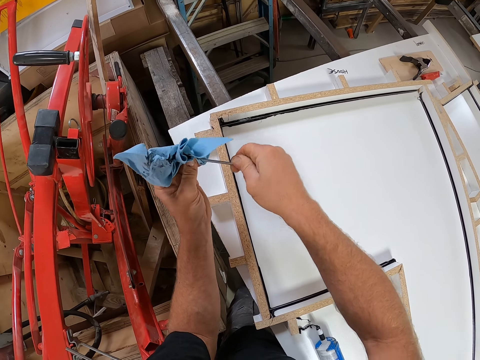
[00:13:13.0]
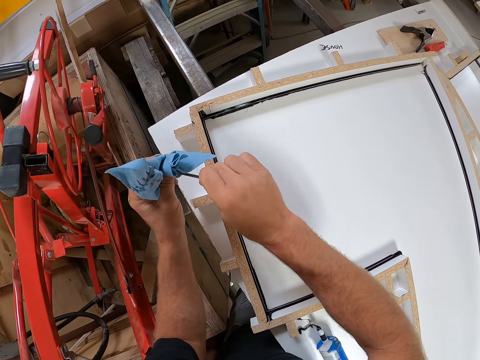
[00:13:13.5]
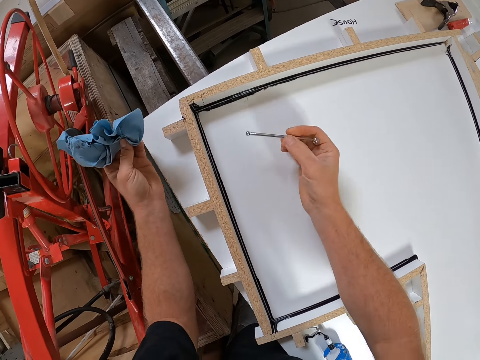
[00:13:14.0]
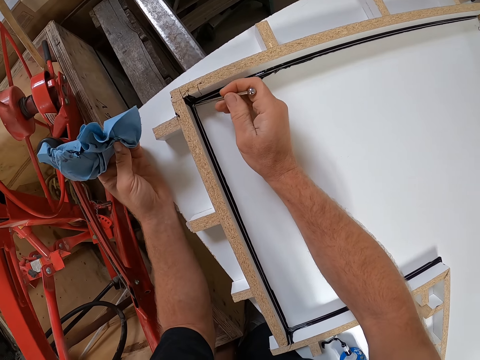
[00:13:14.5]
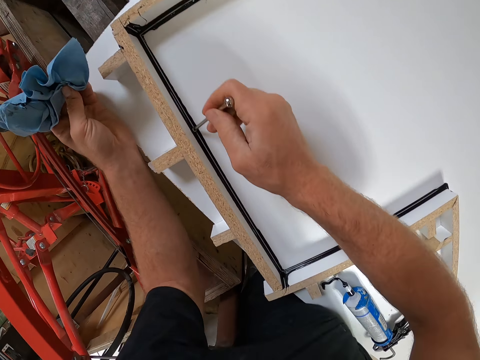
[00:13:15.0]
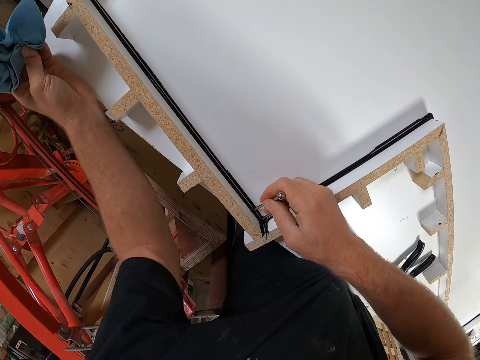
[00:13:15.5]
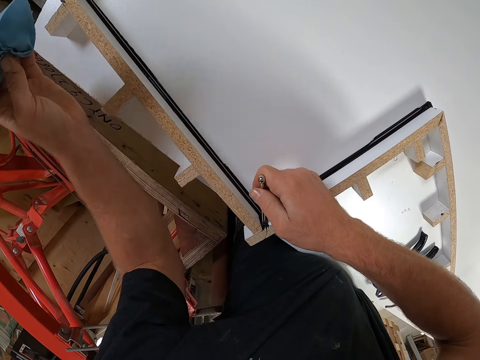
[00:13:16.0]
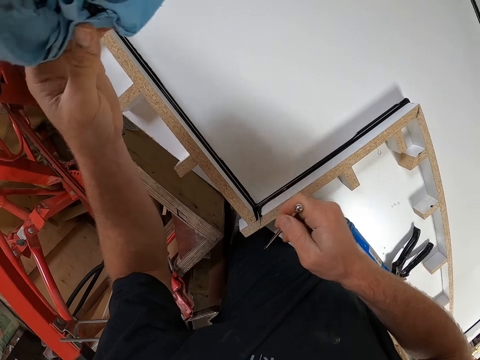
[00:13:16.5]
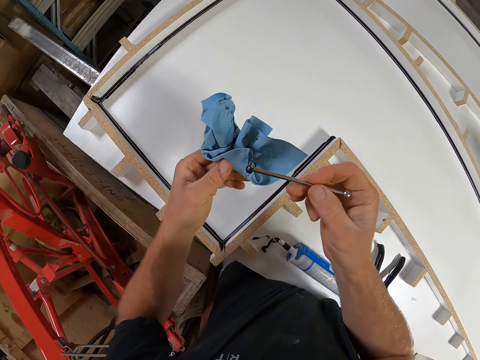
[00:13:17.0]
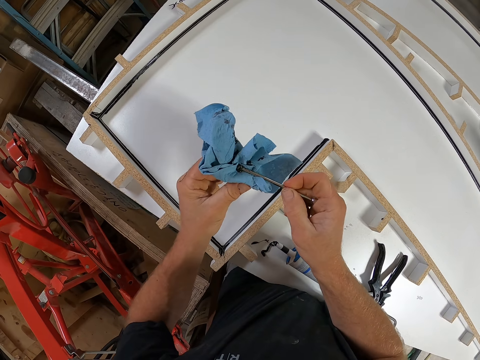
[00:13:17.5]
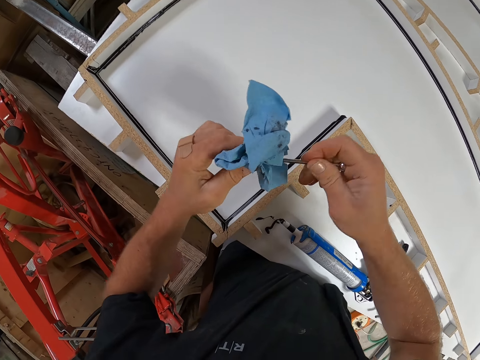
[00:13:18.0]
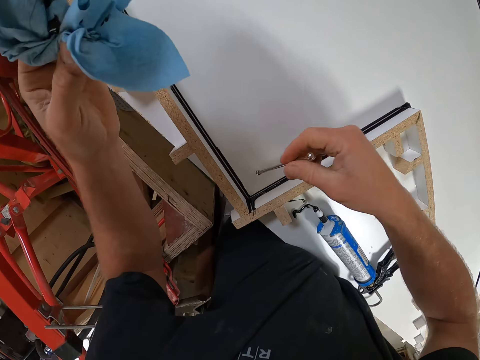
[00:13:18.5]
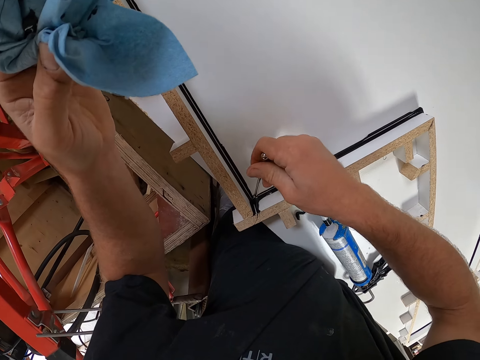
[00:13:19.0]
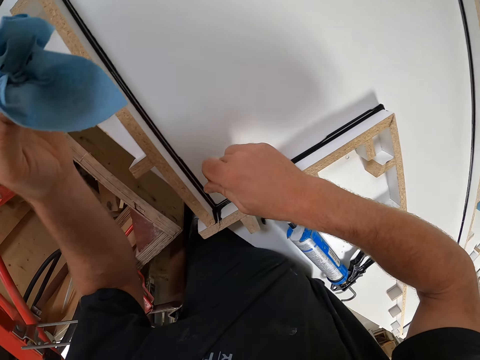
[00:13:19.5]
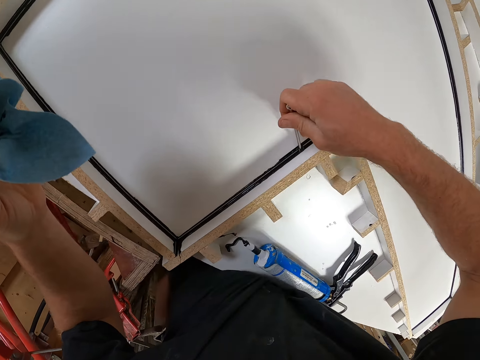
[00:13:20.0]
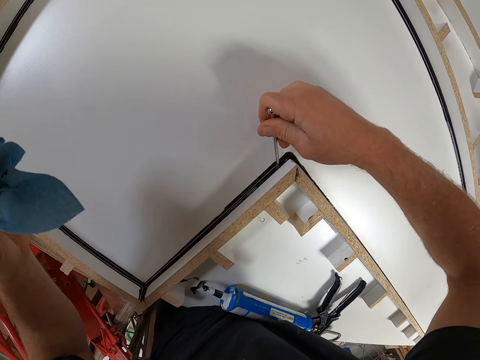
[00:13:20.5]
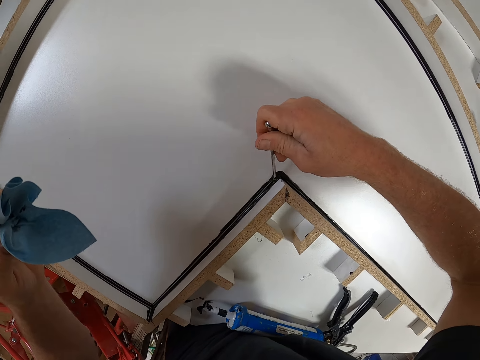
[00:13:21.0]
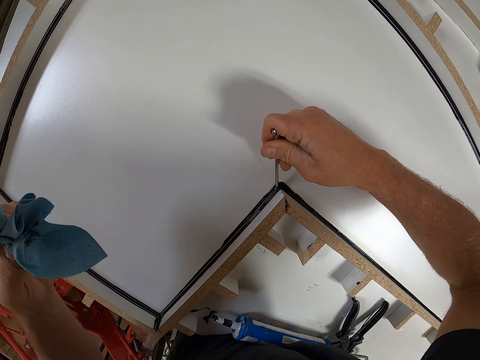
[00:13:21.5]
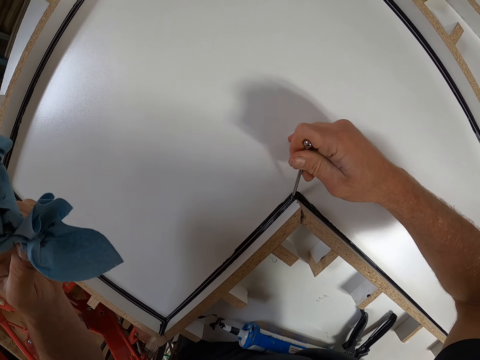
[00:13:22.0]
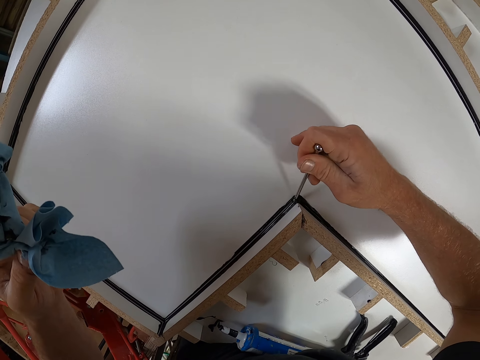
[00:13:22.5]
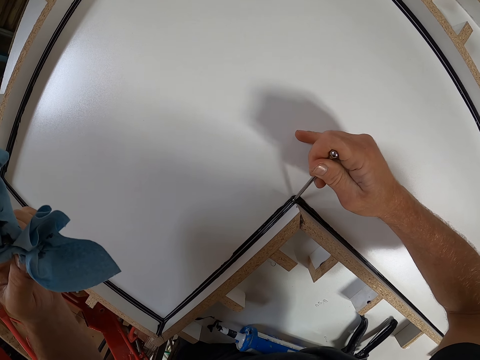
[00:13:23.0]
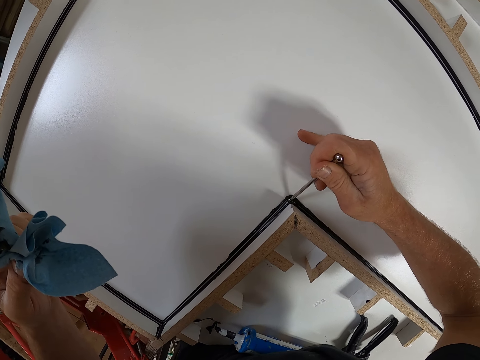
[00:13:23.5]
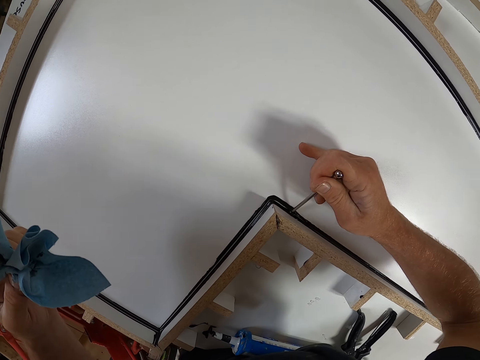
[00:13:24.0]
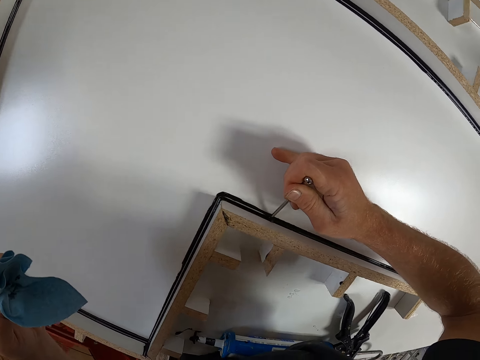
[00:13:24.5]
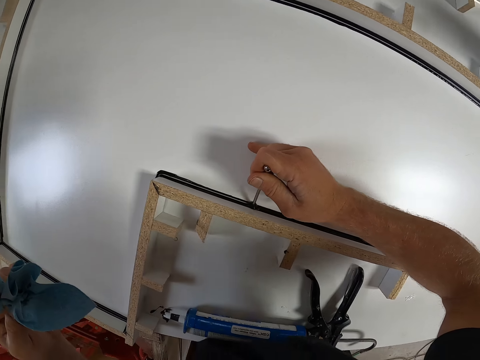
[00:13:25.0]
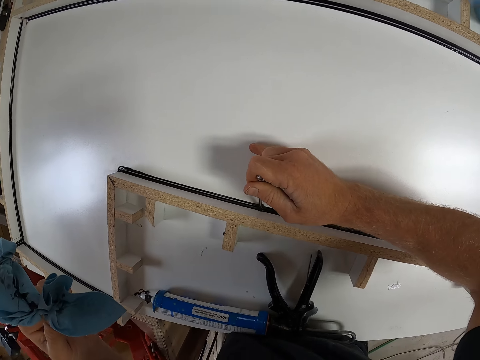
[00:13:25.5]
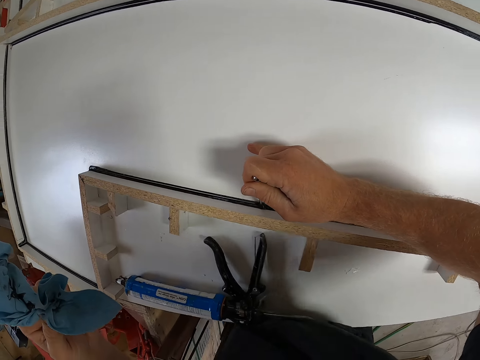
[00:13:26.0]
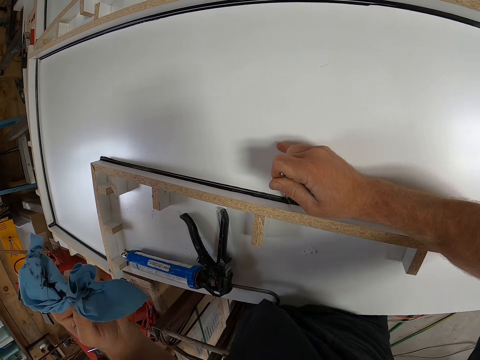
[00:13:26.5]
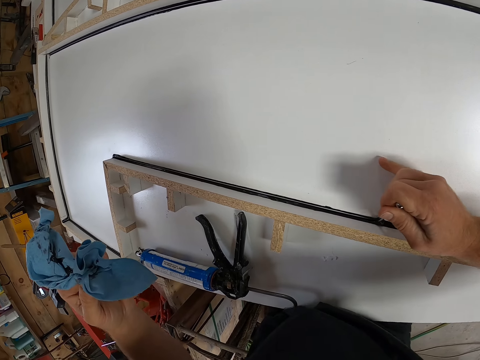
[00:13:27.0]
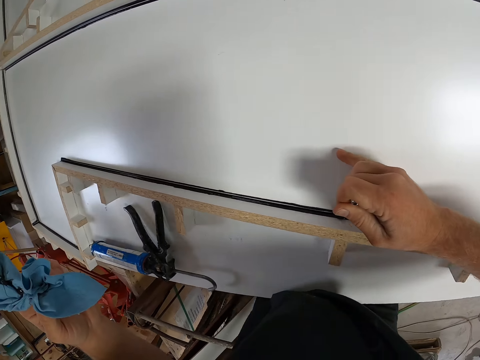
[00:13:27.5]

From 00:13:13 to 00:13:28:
The camera wearer packs excess sealant on the edge of the table with the small iron. They clean the small iron on the paper towel. They pack excess sealant on the edge of the table with the small iron.

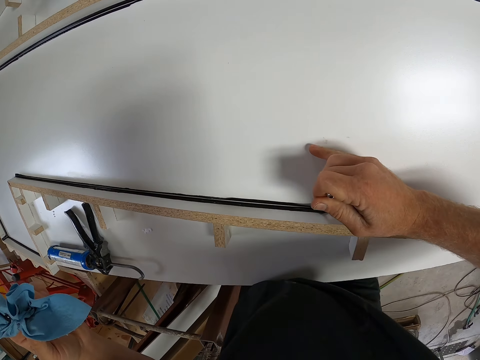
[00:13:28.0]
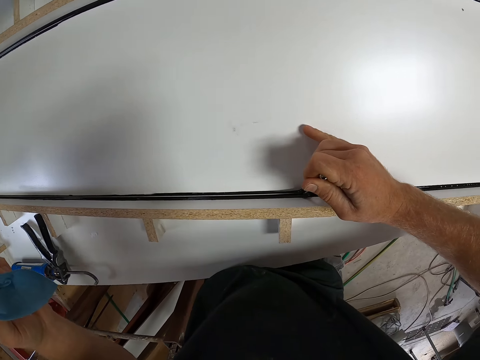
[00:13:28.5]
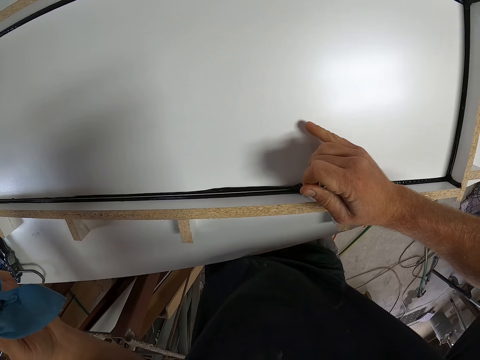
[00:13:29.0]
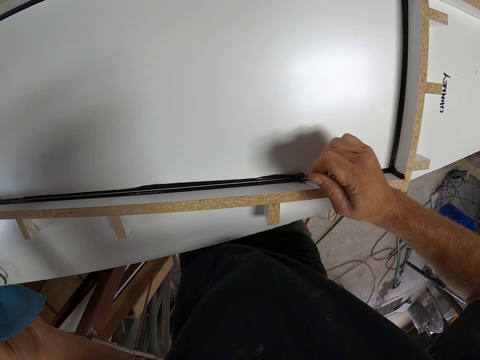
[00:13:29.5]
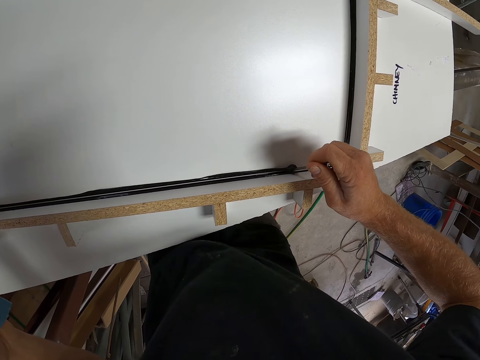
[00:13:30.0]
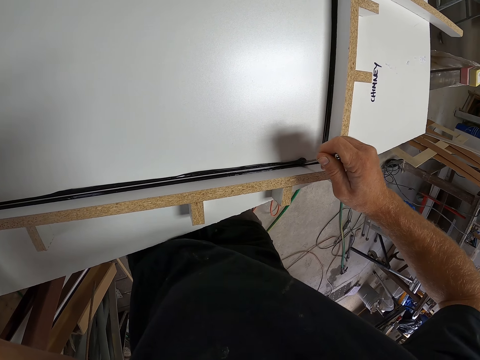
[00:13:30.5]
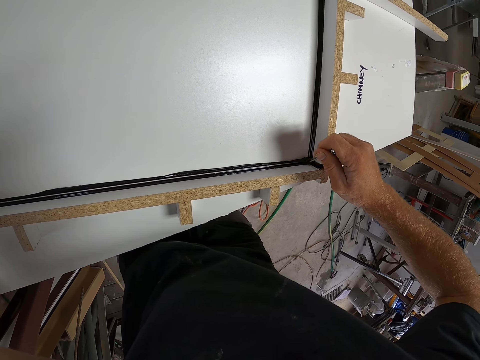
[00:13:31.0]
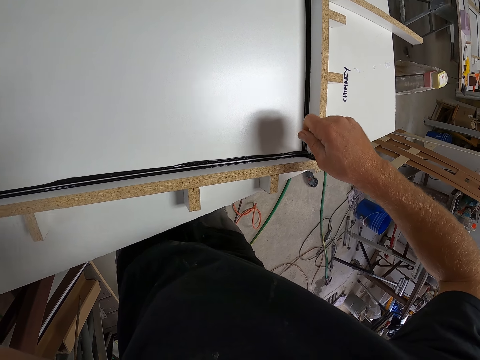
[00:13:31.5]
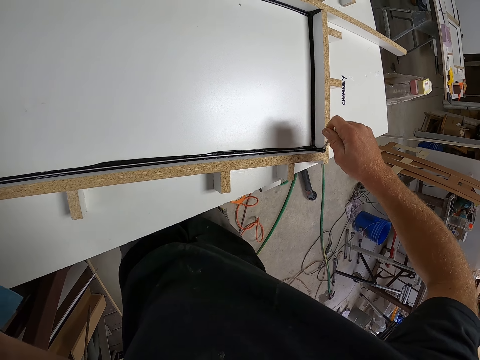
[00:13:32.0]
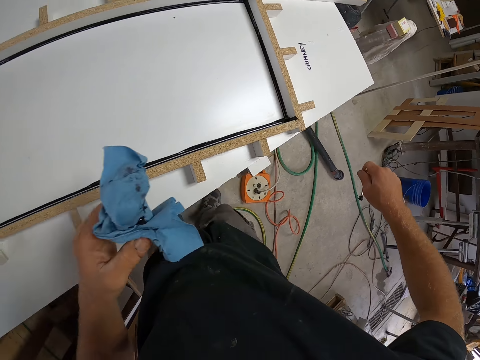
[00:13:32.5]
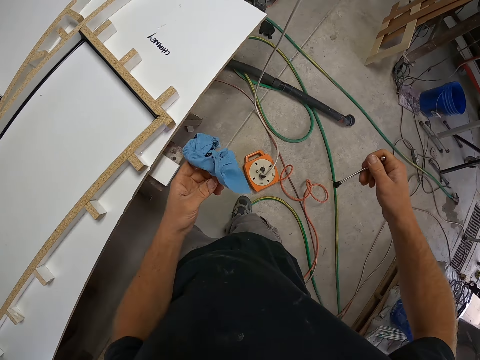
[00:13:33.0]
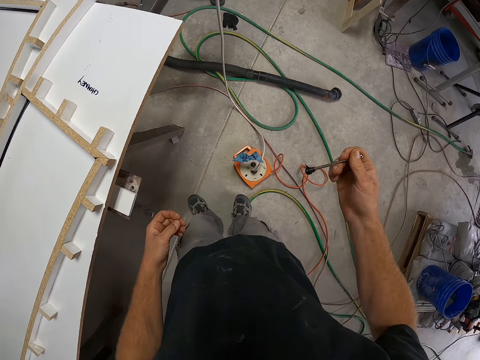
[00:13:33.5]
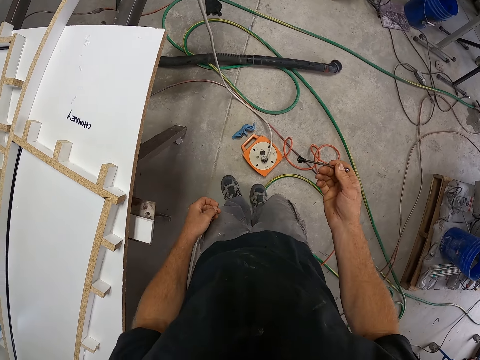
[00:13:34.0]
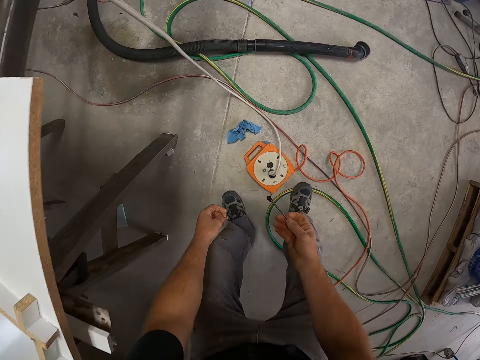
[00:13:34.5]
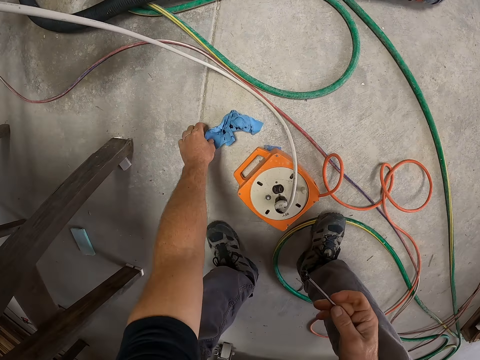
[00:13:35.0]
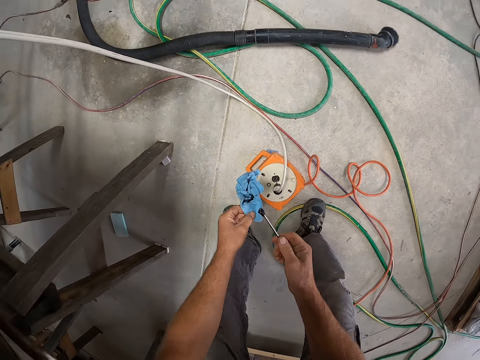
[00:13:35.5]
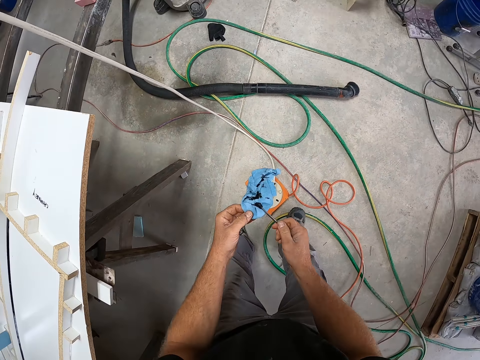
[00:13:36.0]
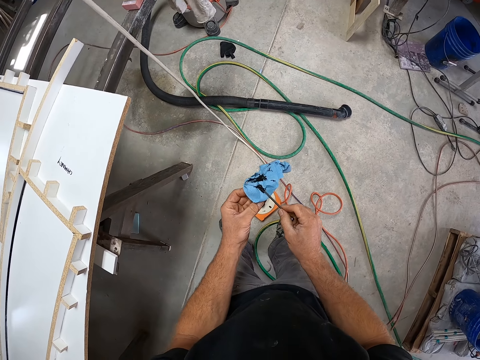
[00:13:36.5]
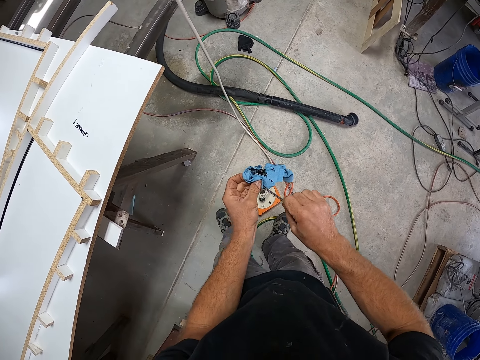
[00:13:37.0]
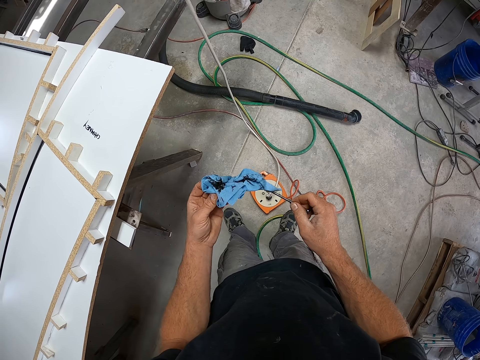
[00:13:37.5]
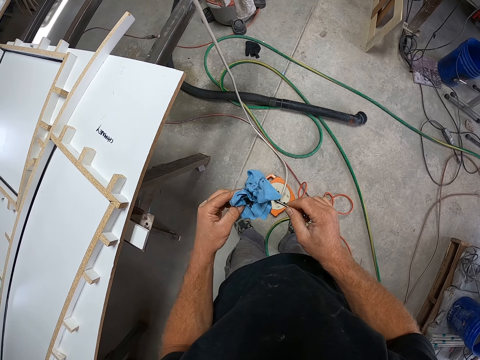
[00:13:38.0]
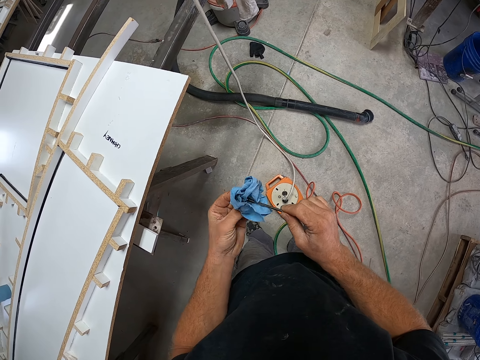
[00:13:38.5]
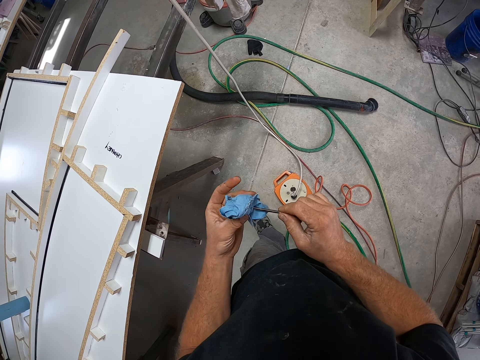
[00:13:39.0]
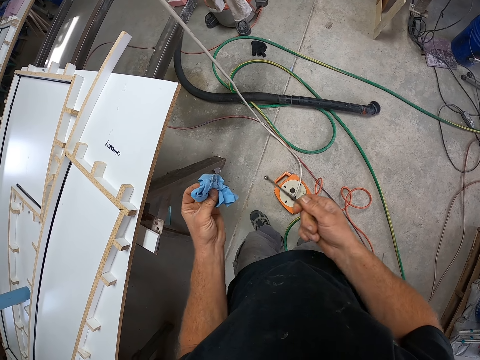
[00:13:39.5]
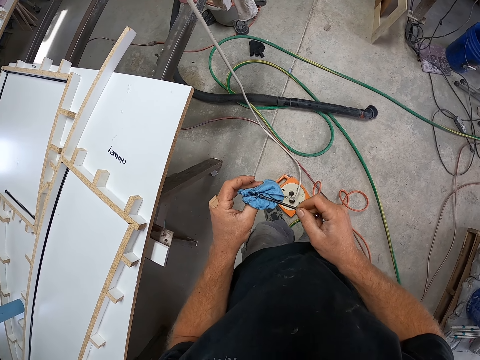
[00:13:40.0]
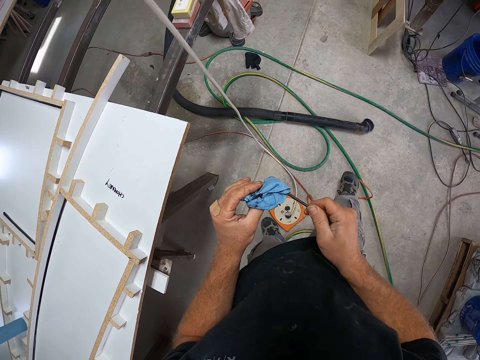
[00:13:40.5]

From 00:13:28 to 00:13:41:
The camera wearer drops the paper towel on his left hand on the floor. He picks up the paper towel on his left hand from the floor. He cleans the small iron on the paper towel. He walks around the workshop.
